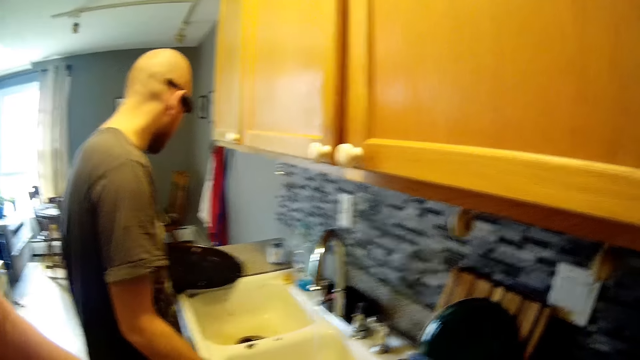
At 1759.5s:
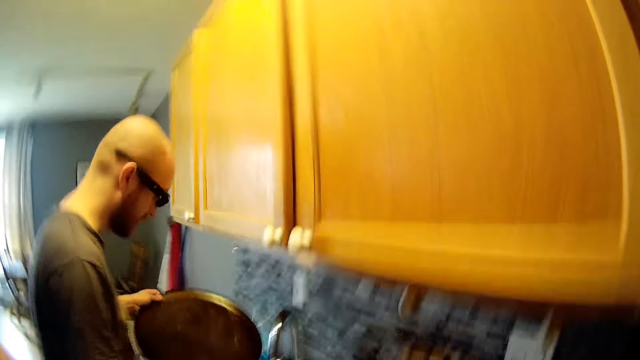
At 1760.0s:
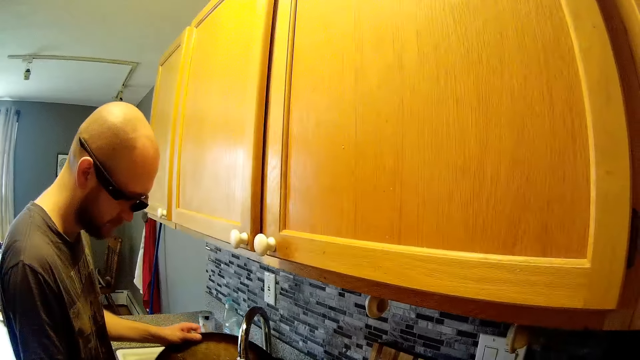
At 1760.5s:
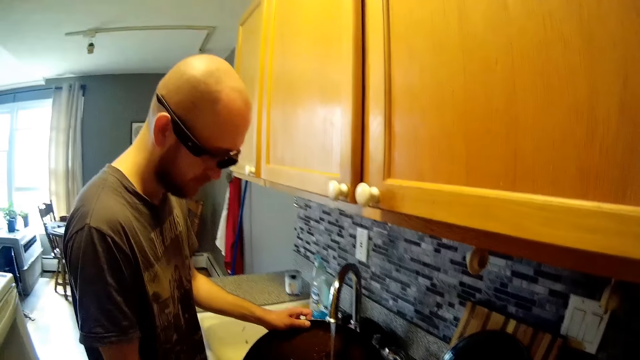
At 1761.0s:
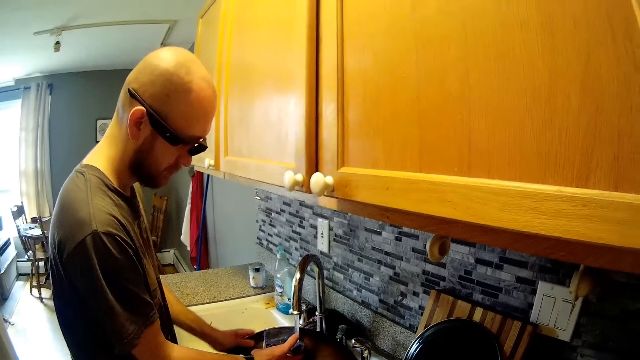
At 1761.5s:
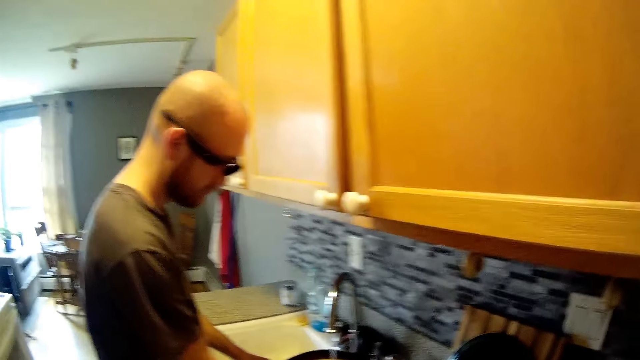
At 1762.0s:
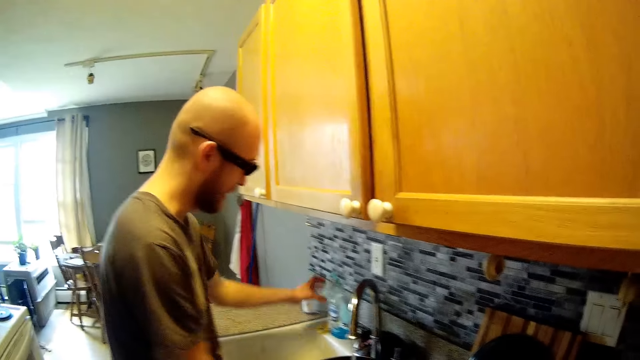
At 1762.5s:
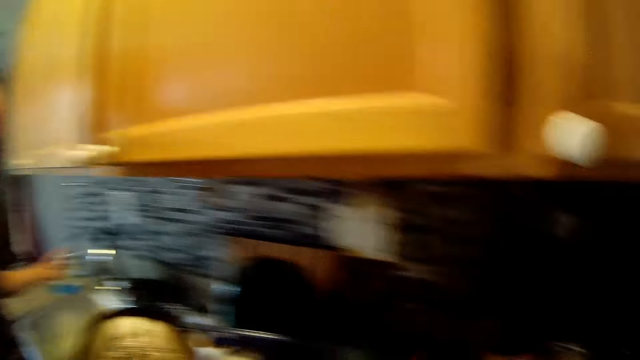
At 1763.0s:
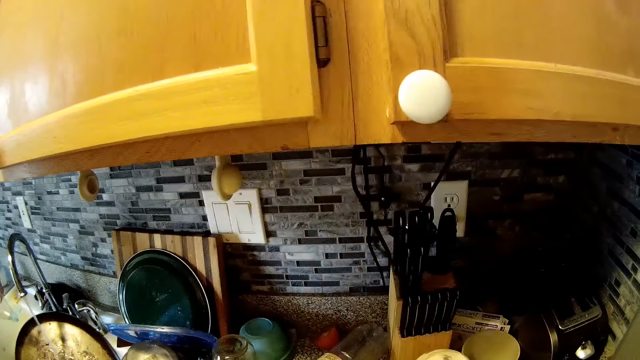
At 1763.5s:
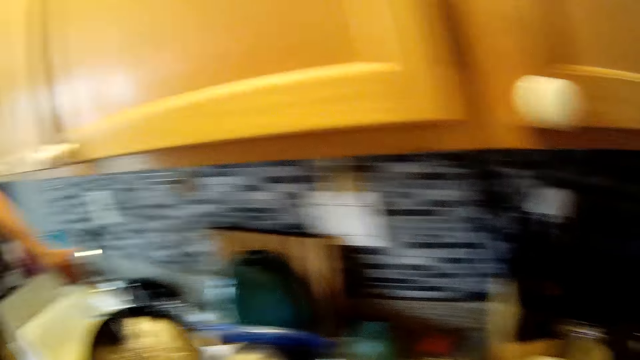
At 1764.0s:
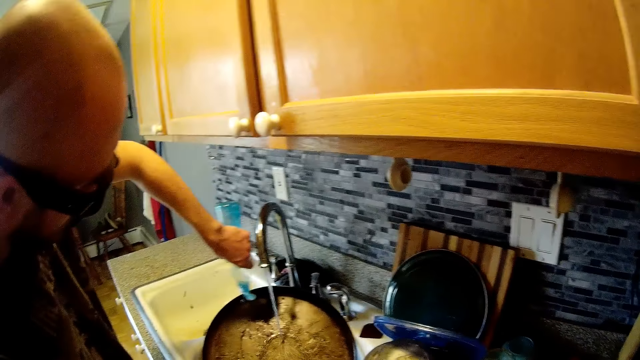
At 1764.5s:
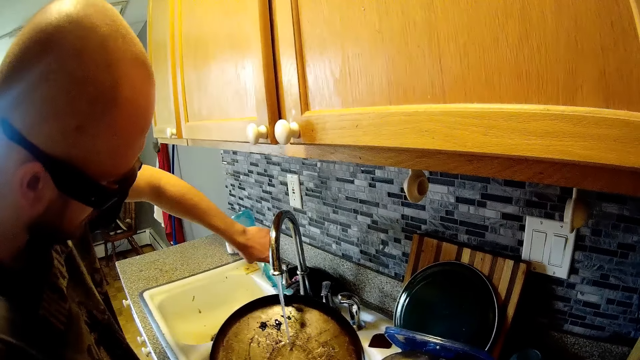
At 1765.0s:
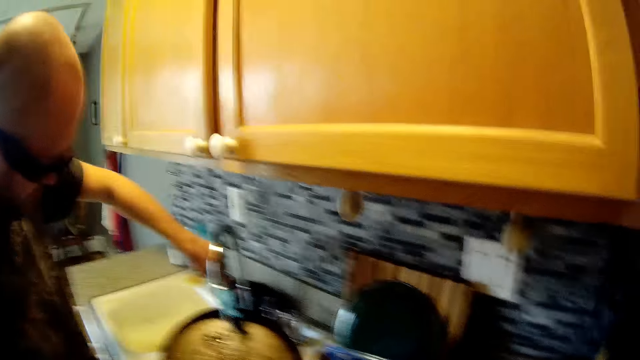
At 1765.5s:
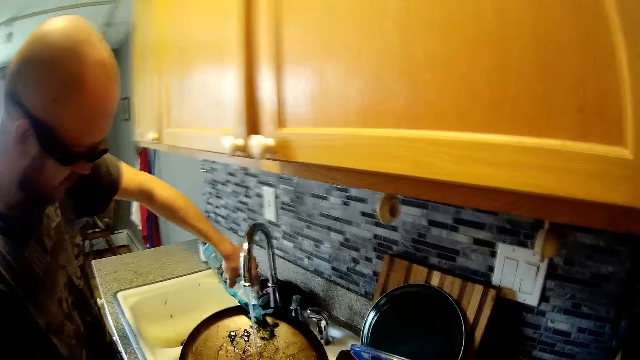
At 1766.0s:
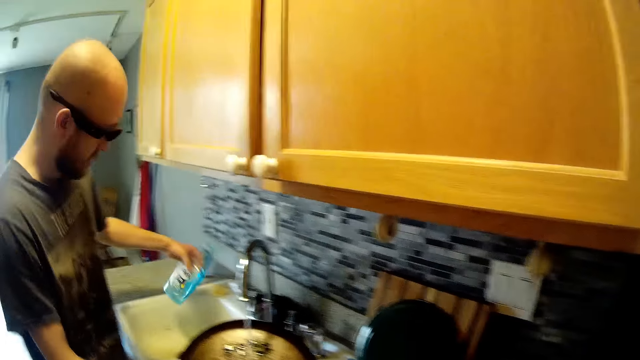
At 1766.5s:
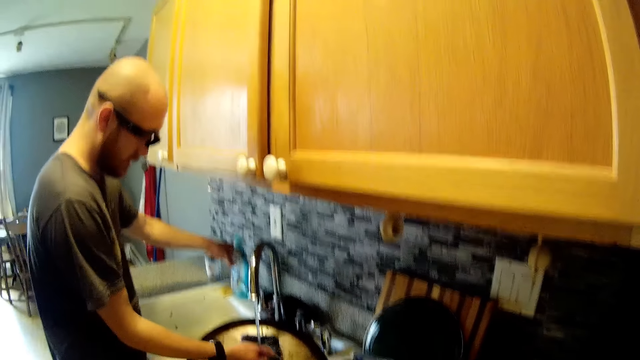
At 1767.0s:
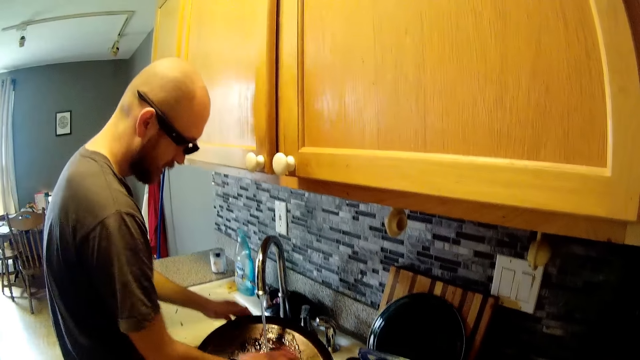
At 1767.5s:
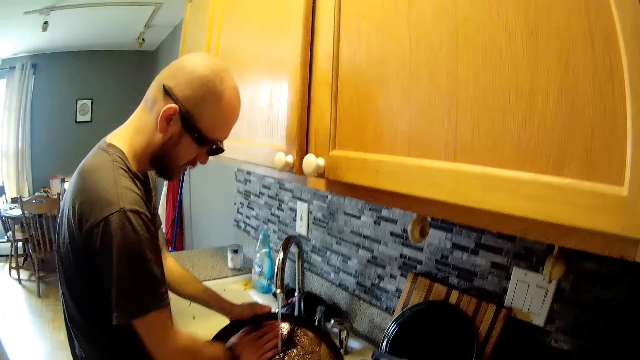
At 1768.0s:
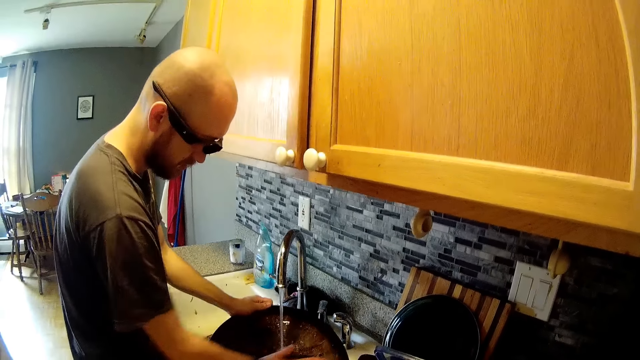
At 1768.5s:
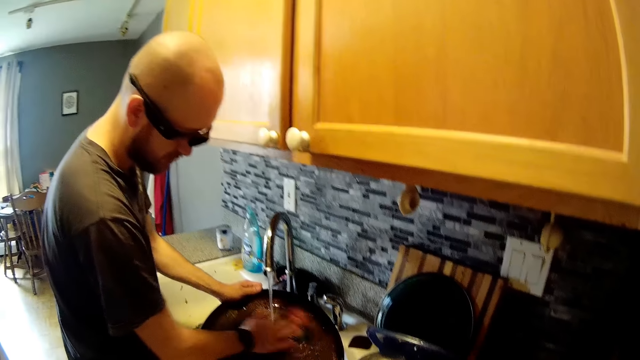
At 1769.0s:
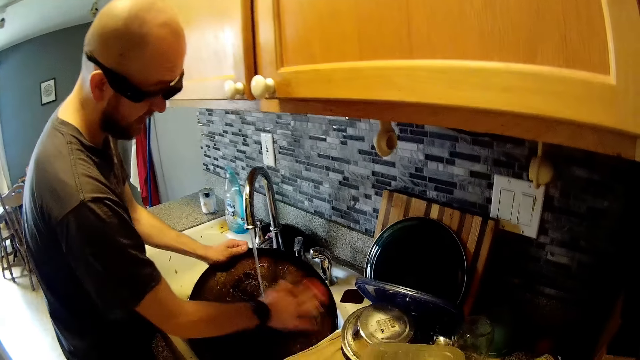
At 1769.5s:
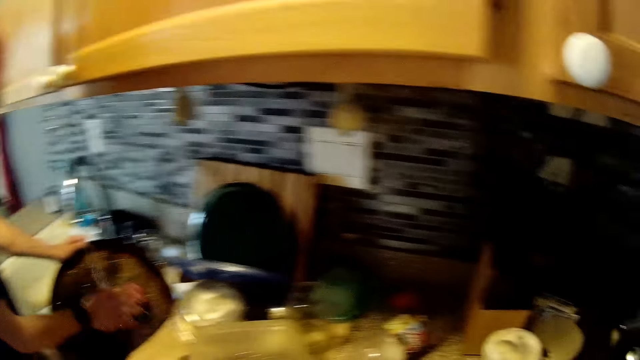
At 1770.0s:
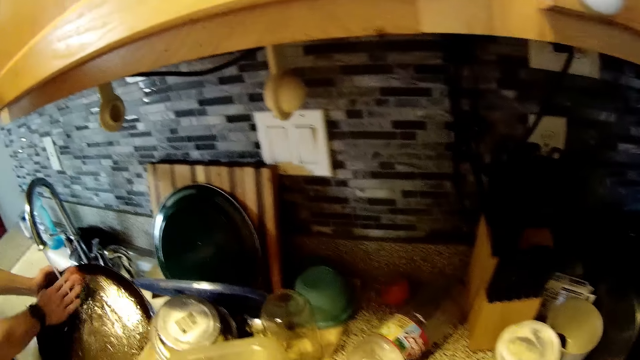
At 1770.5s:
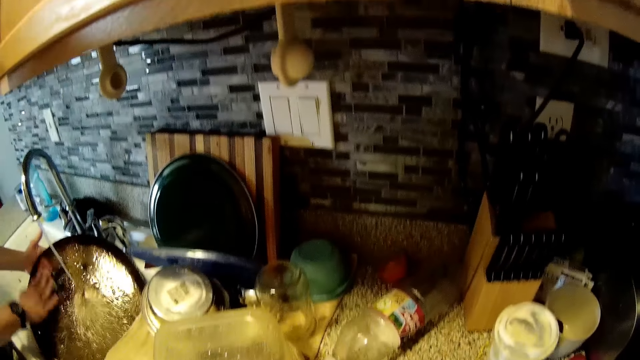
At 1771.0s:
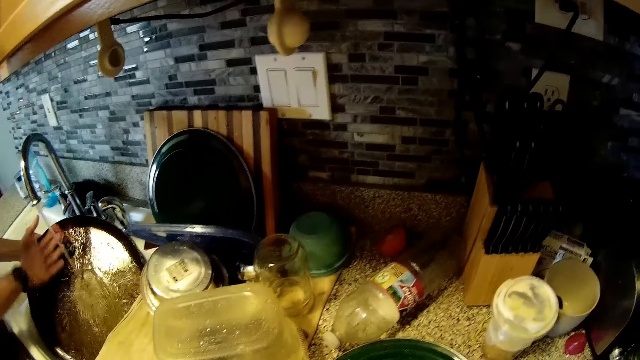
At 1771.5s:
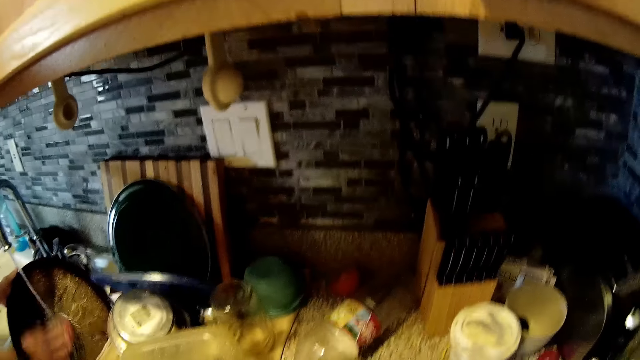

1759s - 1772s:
A man picks up a tray from the kitchen counter with his left hand. He places the tray under the running tap with his left hand. He places the sponge under the running tap with his right hand. He picks up the bottle of soap on the sink with his left hand. He pours soap from the bottle of soap on the tray with his left hand. He places the bottle of soap on the sink with his left hand. He washes the tray under the running tap with the sponge in his right hand.

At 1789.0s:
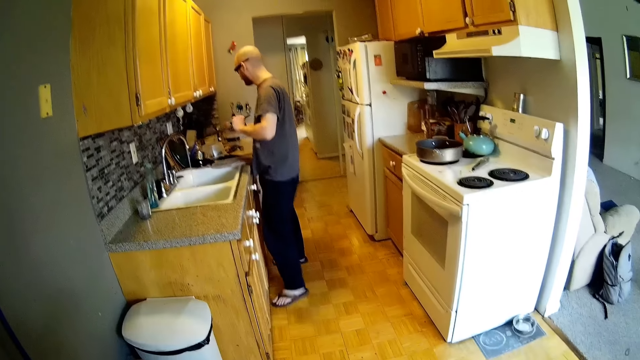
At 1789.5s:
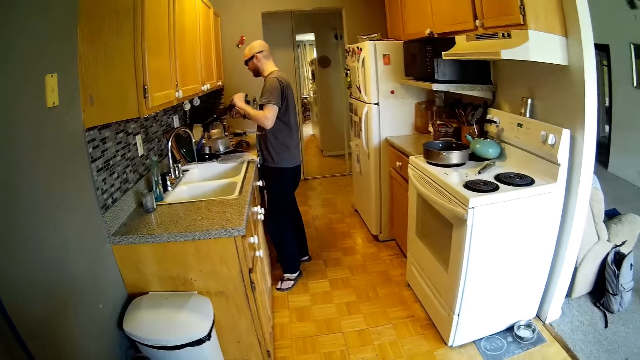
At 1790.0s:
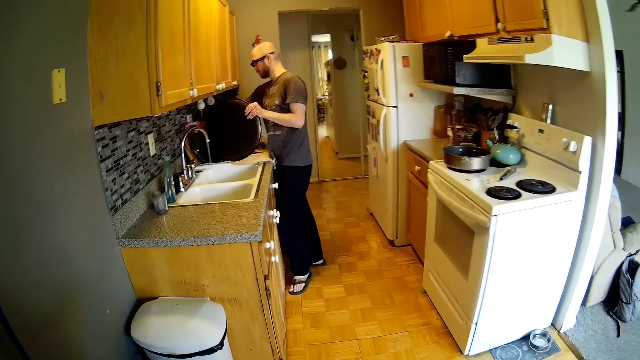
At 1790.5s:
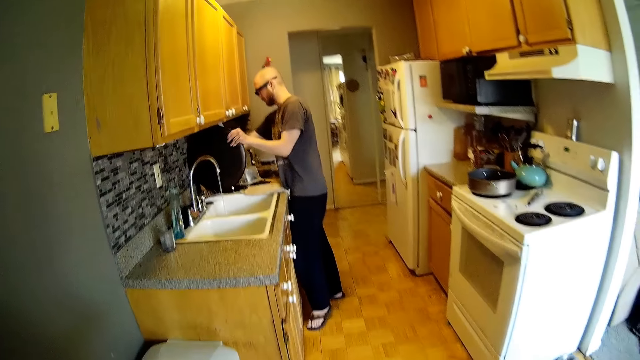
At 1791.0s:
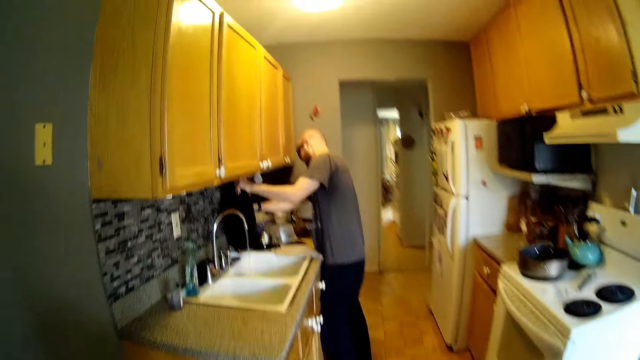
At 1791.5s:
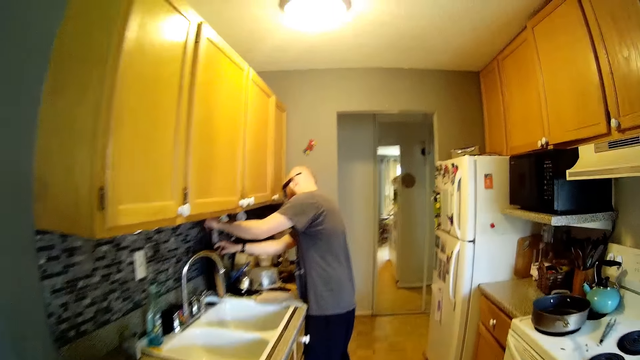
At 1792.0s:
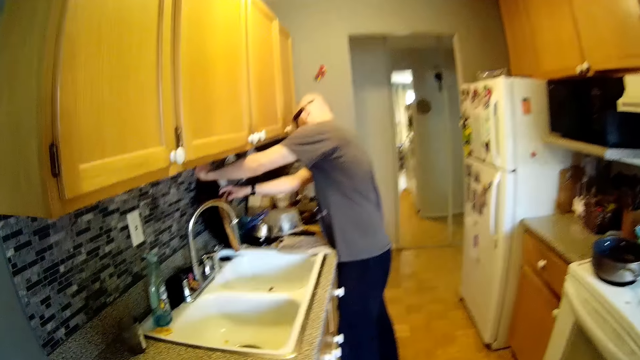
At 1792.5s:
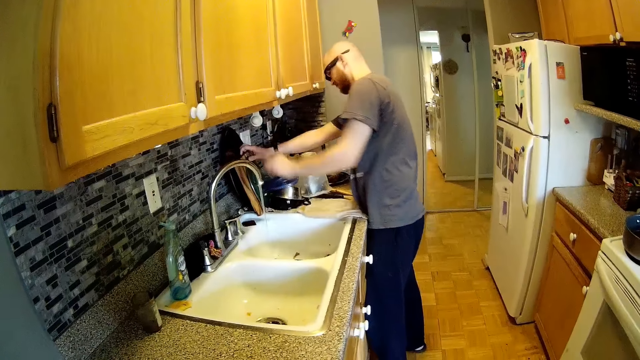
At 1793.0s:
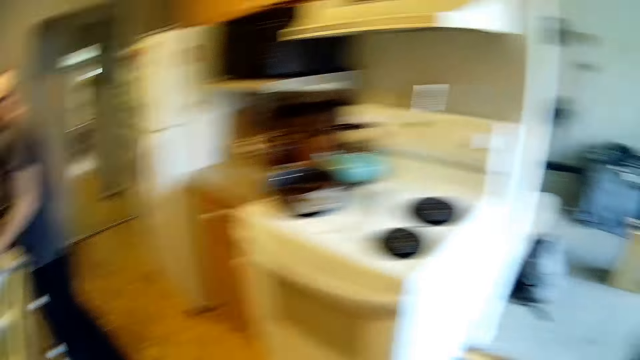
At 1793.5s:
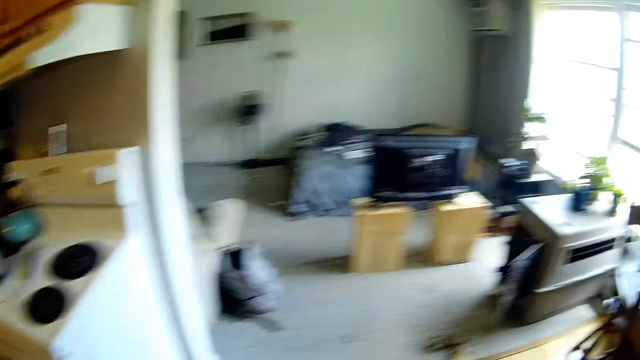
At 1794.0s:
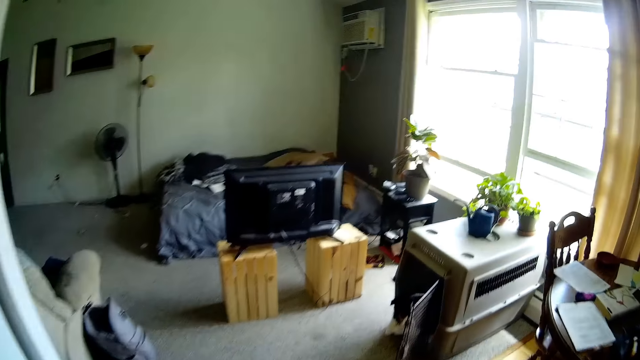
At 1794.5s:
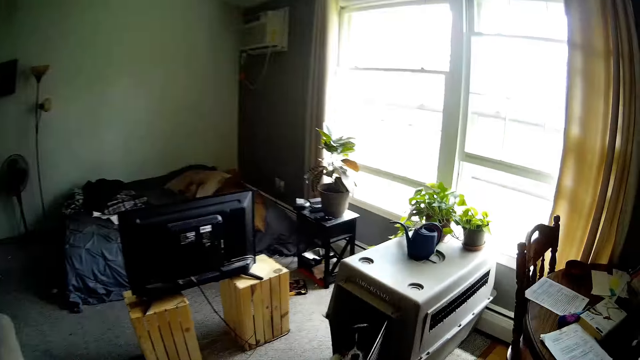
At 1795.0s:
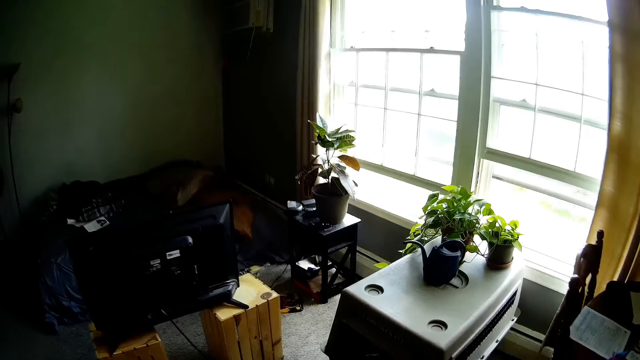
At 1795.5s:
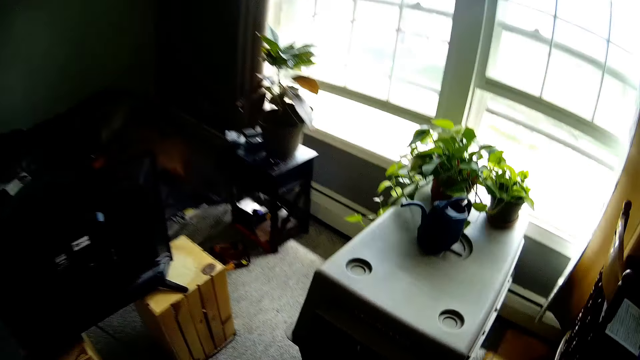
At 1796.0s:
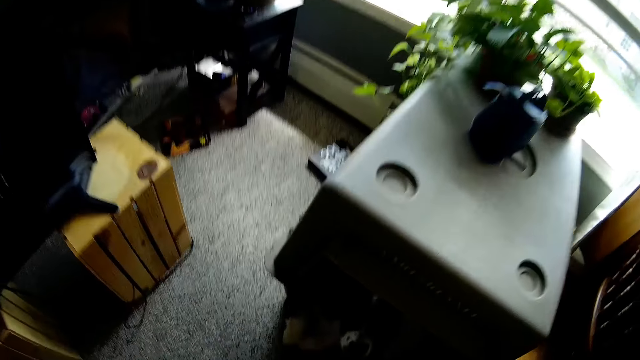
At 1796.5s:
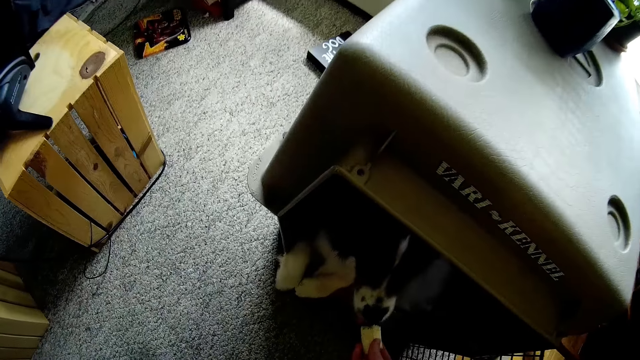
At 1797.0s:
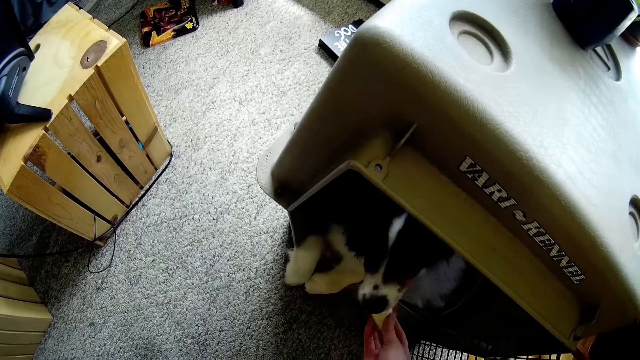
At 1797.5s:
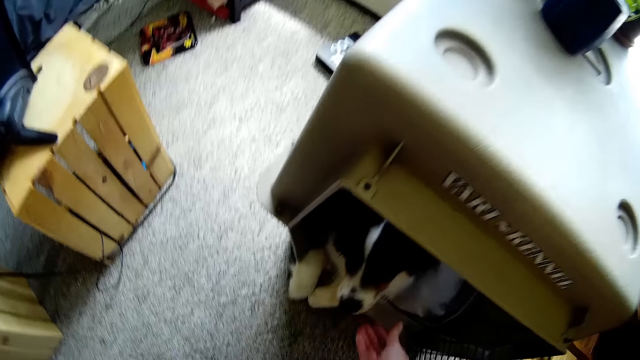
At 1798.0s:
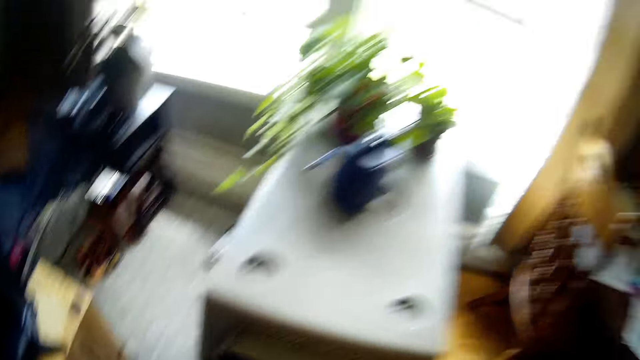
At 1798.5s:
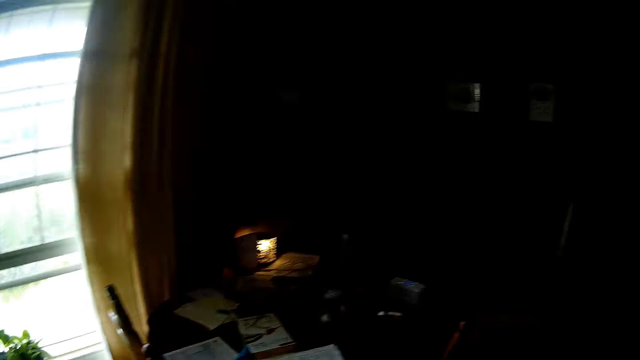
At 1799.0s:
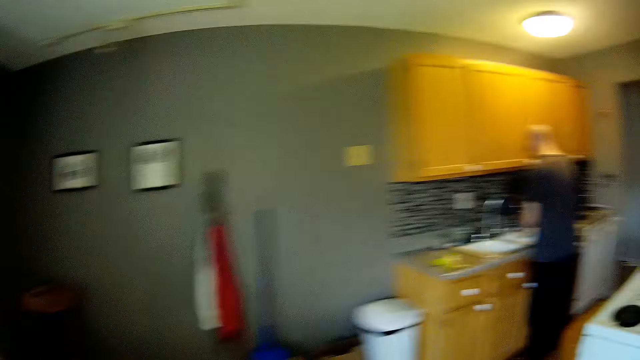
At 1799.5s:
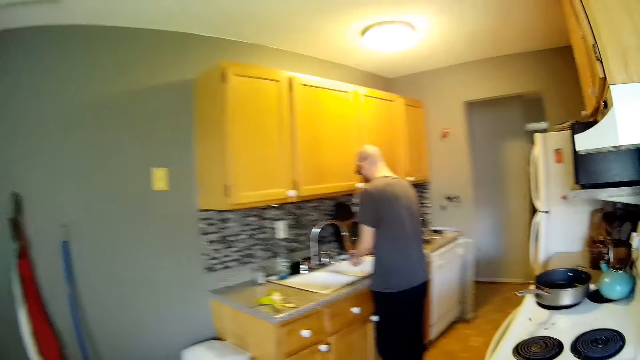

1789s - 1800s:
A man places the tray behind a stack of trays on the kitchen counter with his left hand. The man puts the pan on the dish rack. The camera wearer walks into the bedroom from the kitchen. She feeds a dog with a banana in her right hand. She holds the dog.
